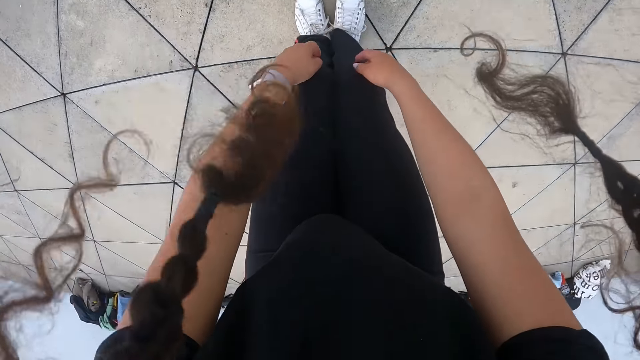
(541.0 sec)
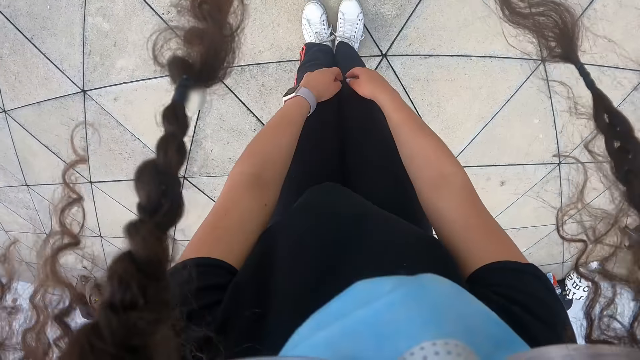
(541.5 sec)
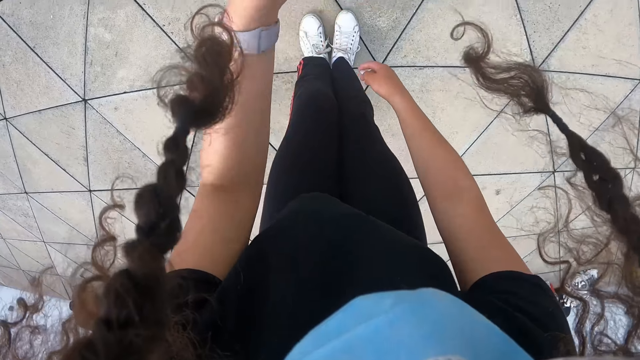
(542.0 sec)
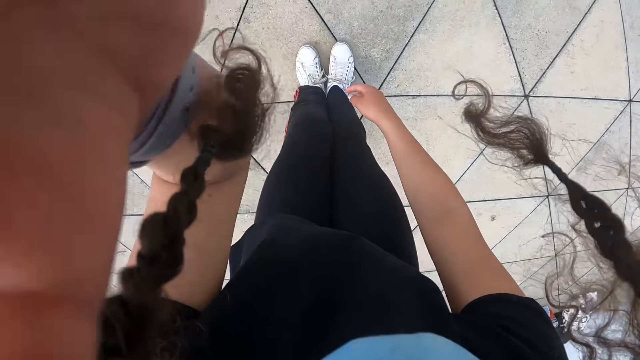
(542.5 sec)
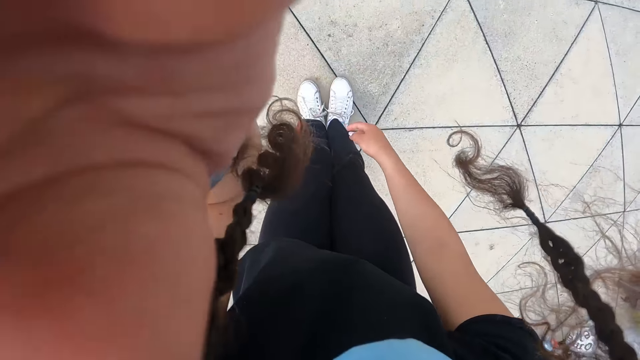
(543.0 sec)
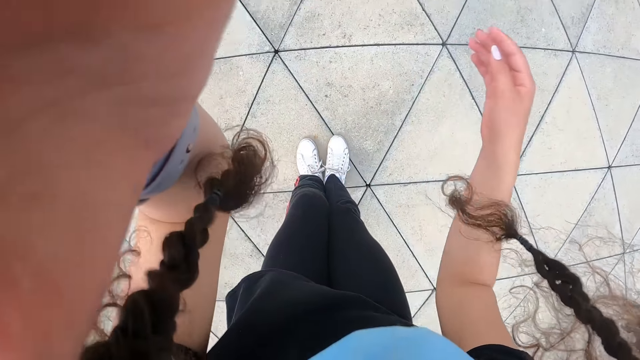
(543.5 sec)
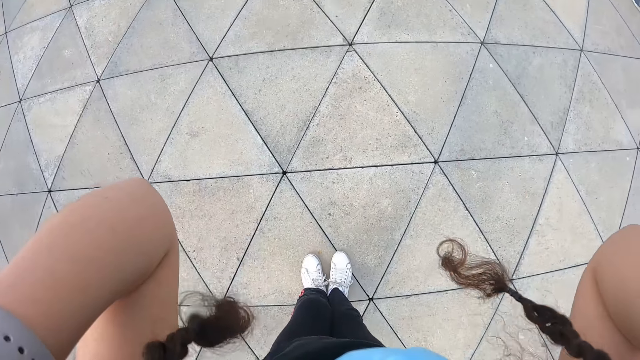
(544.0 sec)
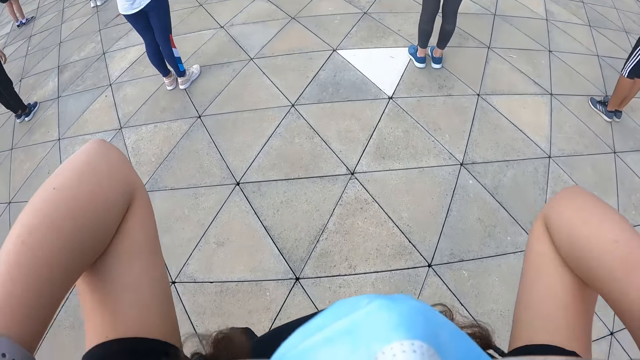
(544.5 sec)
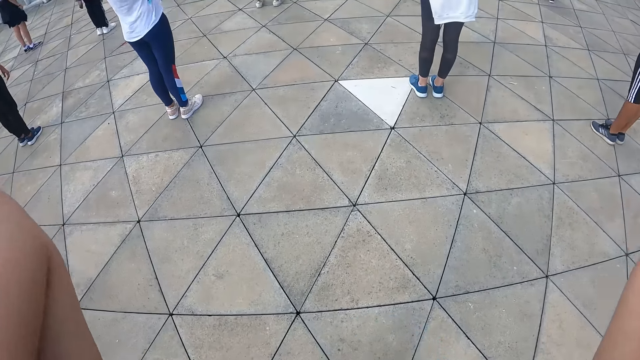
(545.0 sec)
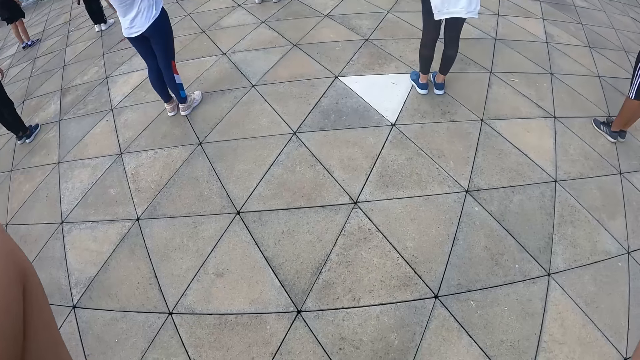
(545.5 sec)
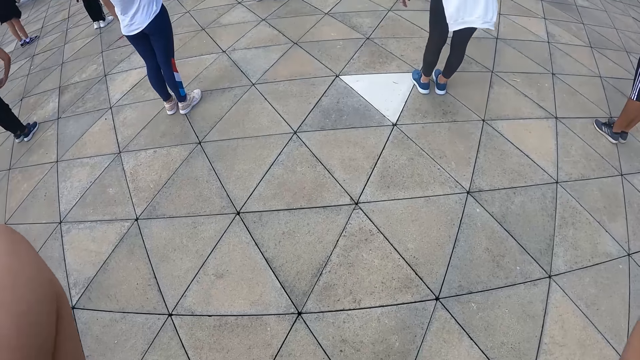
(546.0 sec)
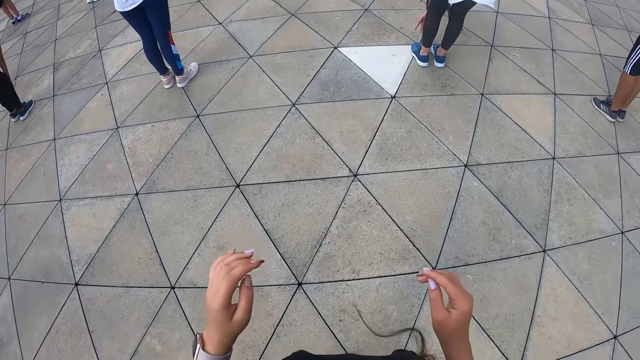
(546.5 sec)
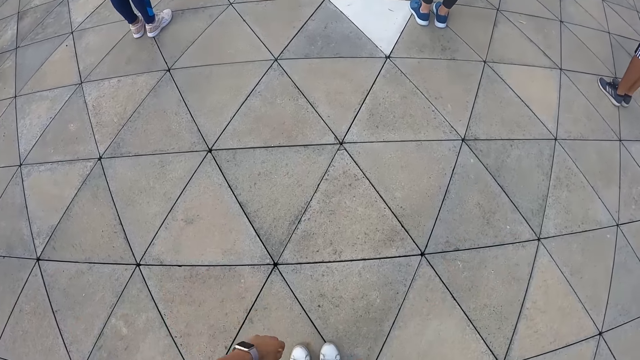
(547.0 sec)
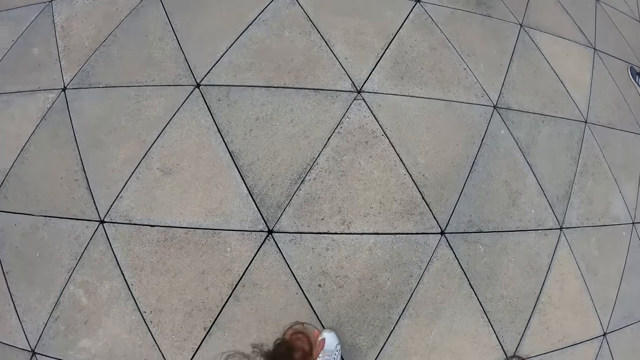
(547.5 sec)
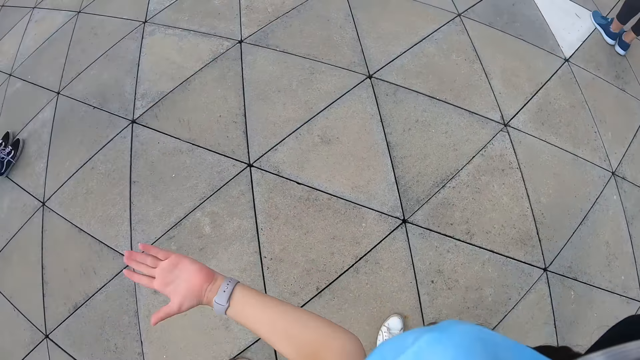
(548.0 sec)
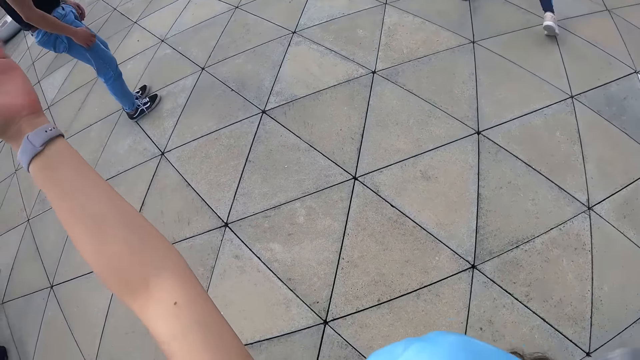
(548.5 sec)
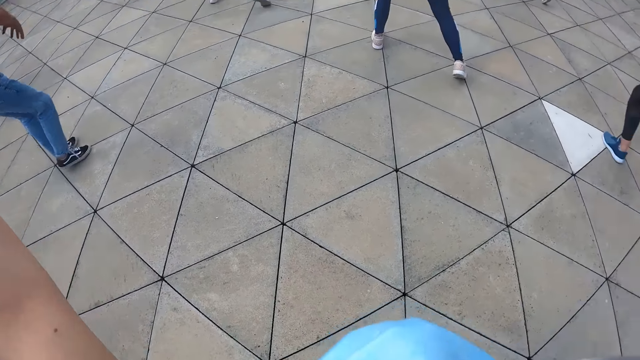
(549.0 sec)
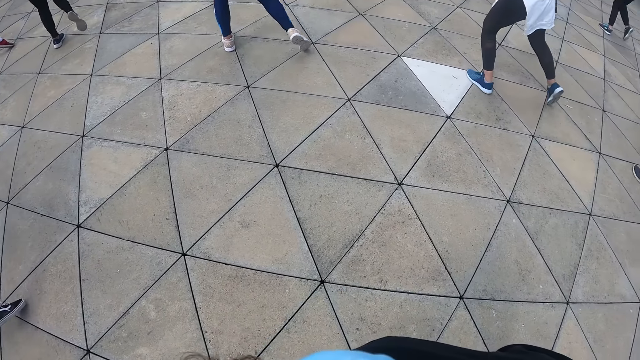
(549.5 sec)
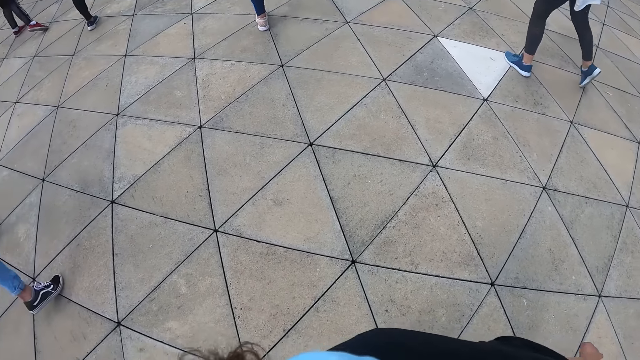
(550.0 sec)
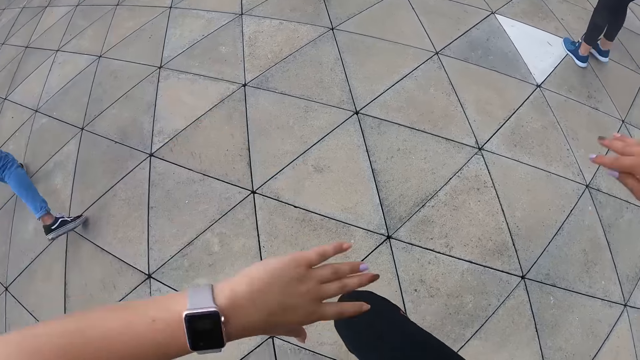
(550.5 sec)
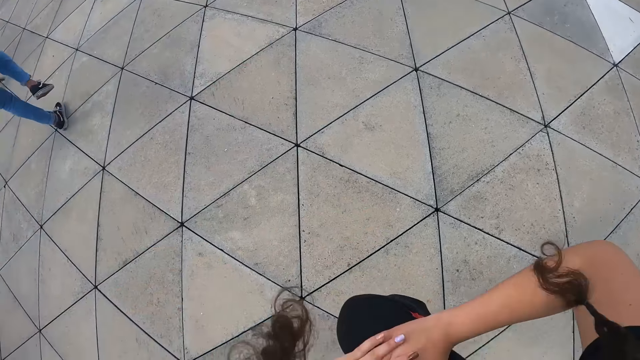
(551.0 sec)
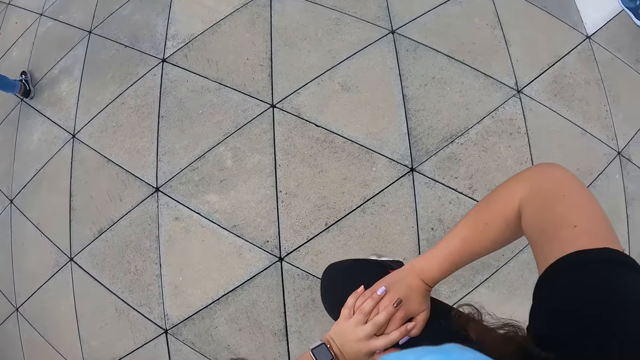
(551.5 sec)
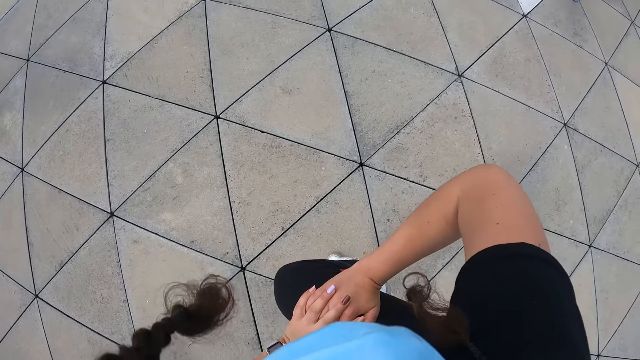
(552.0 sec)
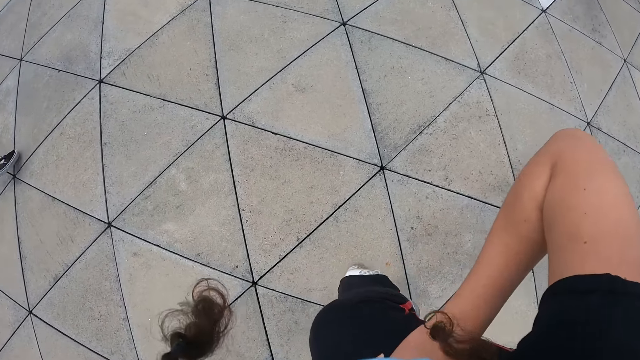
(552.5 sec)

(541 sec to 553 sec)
The camera wearer adjusts the camera with her left hand. She adjusts the camera with both hands. She lifts her hand. She exercises on the ground.

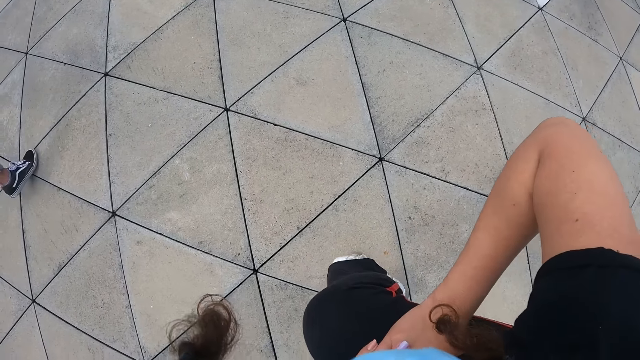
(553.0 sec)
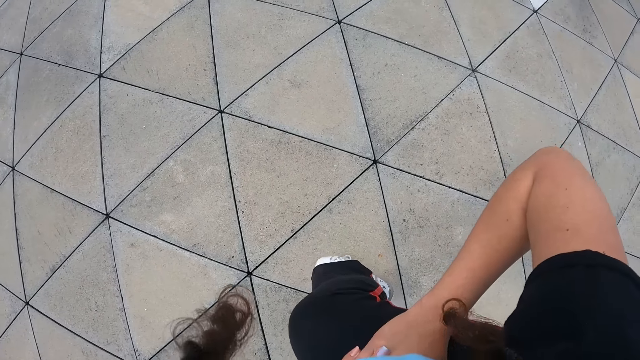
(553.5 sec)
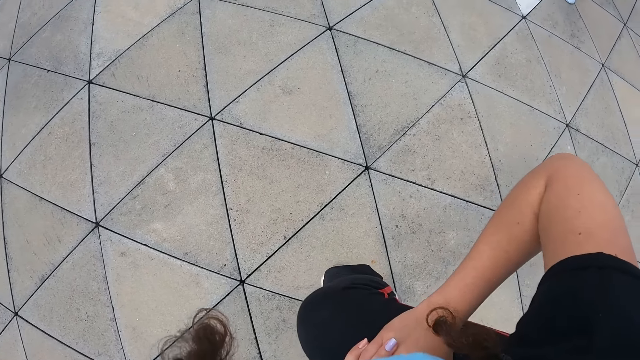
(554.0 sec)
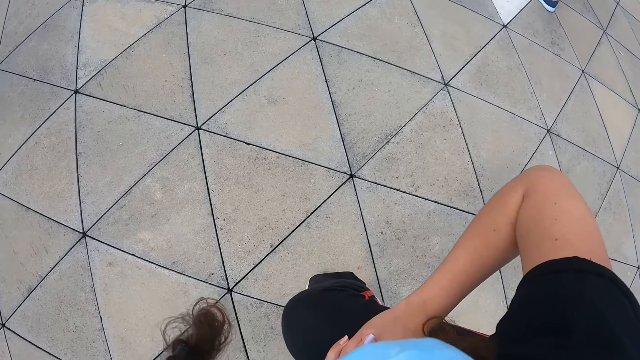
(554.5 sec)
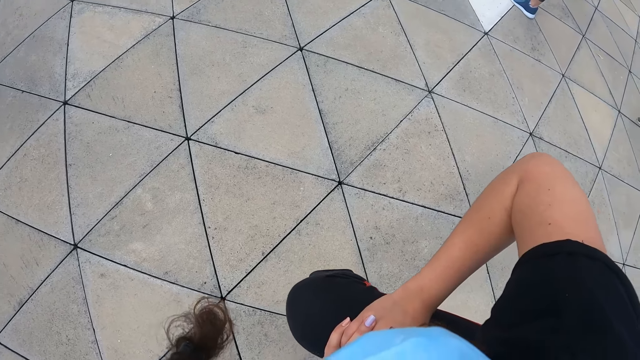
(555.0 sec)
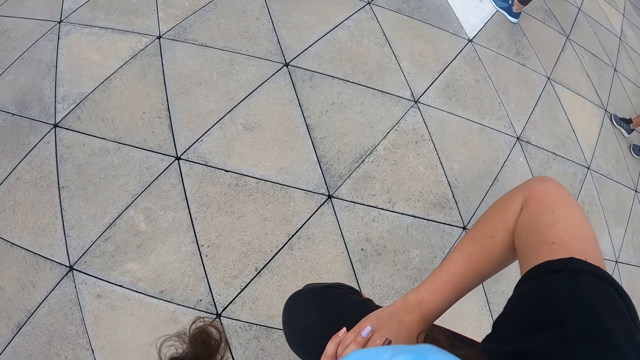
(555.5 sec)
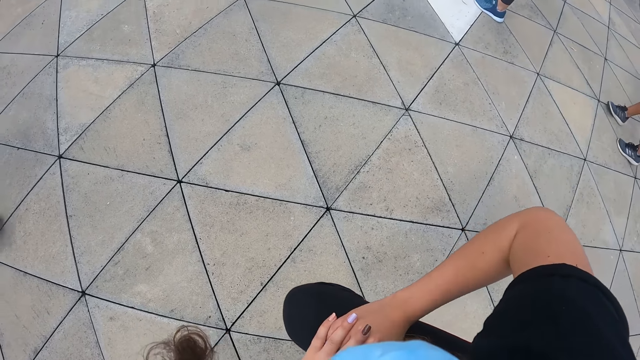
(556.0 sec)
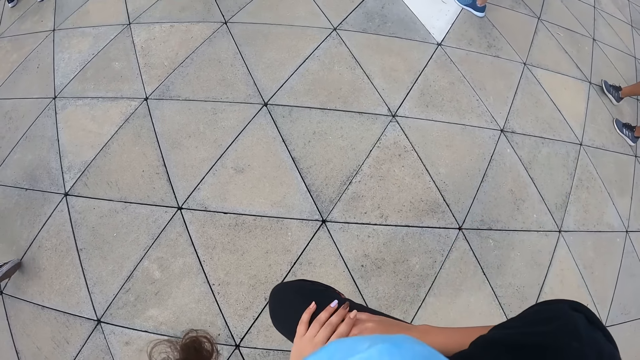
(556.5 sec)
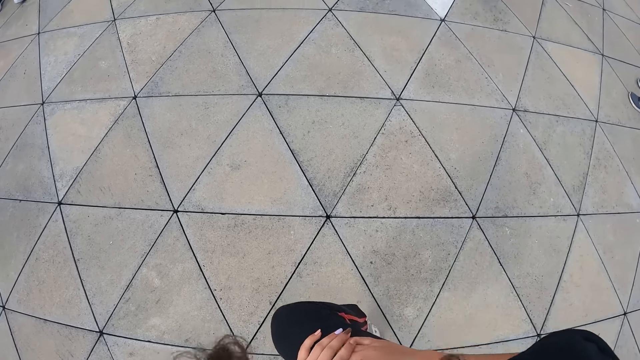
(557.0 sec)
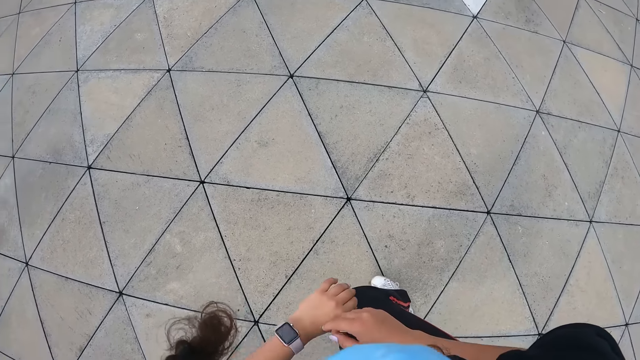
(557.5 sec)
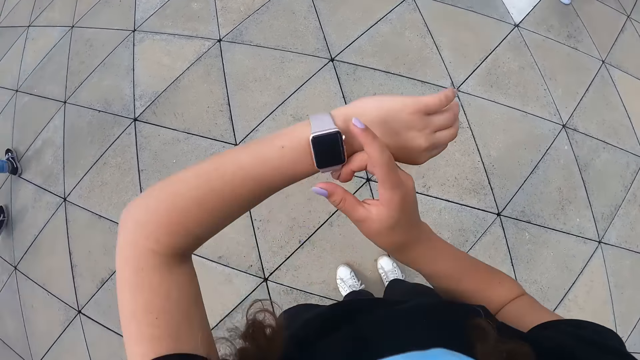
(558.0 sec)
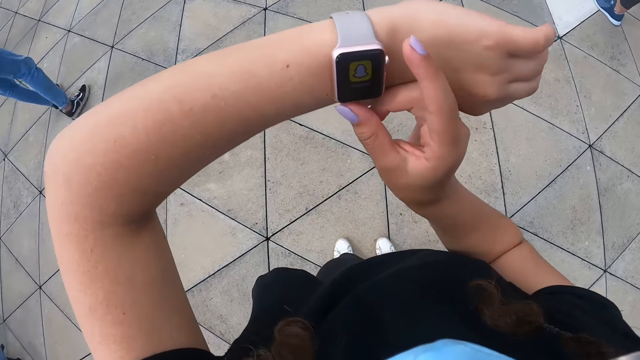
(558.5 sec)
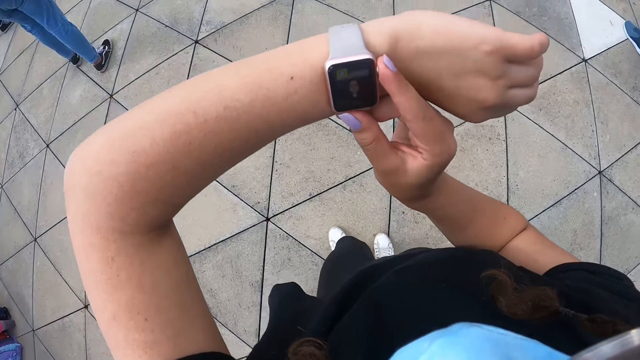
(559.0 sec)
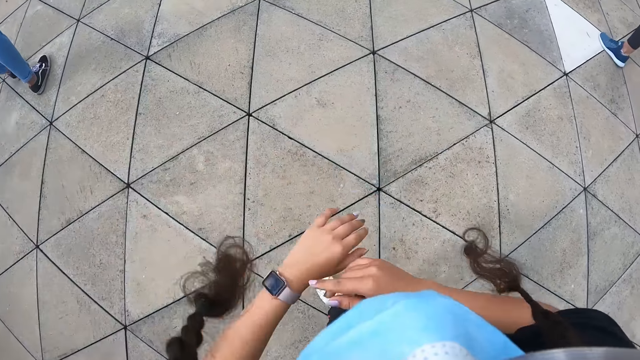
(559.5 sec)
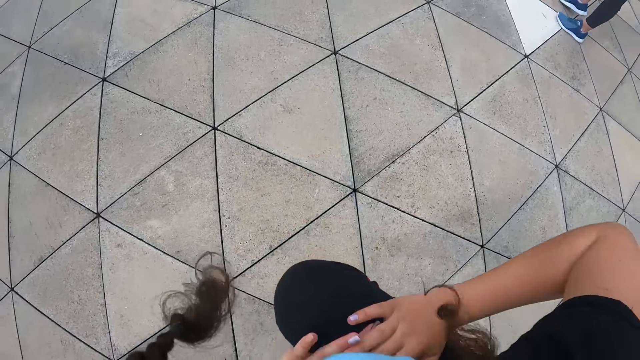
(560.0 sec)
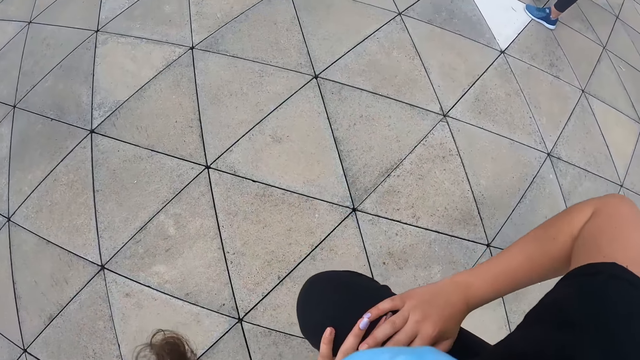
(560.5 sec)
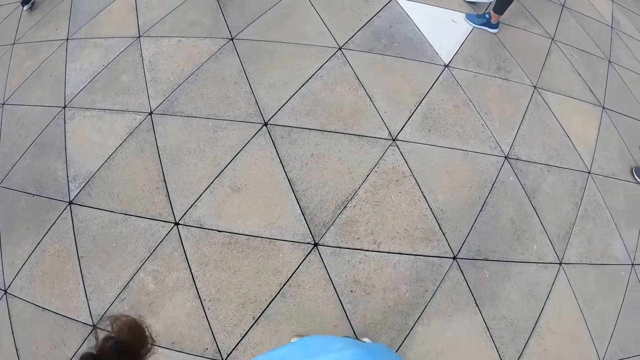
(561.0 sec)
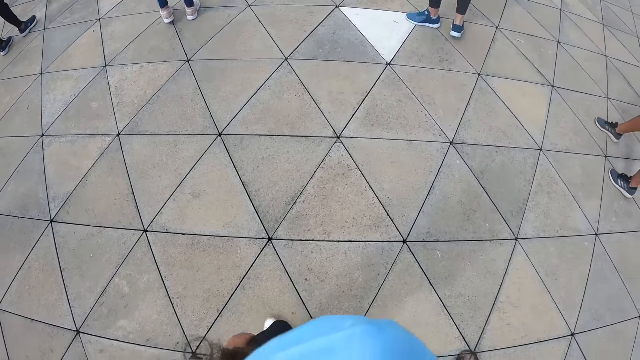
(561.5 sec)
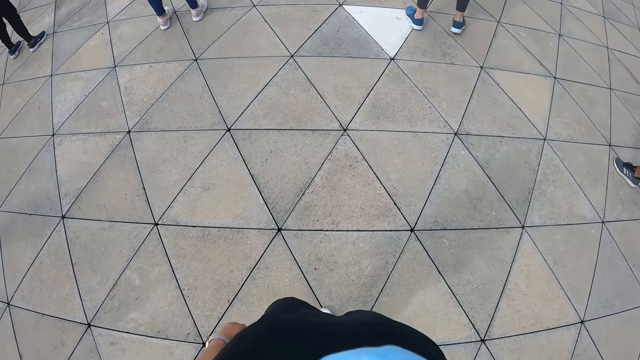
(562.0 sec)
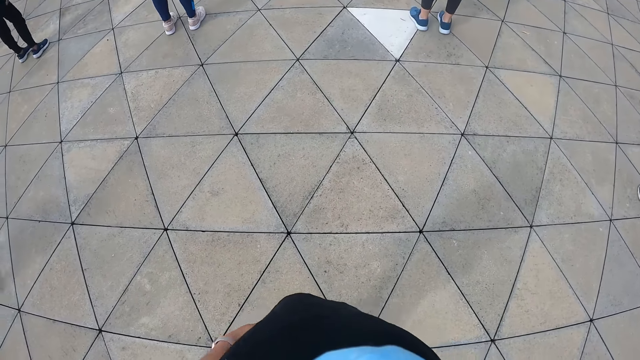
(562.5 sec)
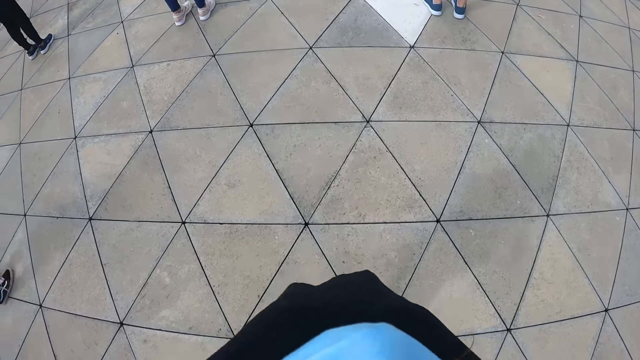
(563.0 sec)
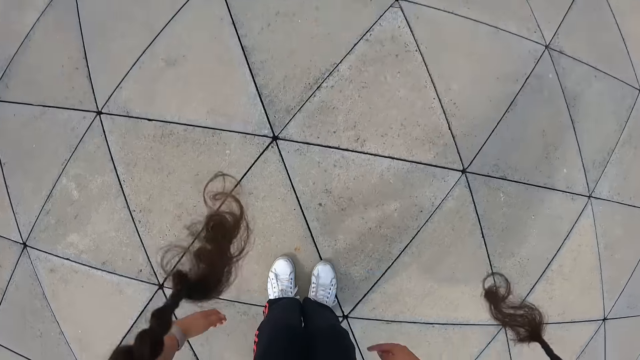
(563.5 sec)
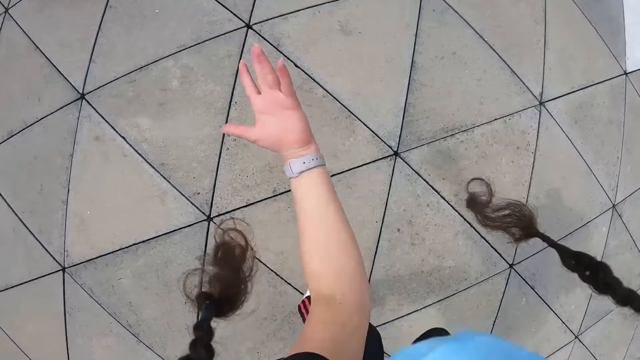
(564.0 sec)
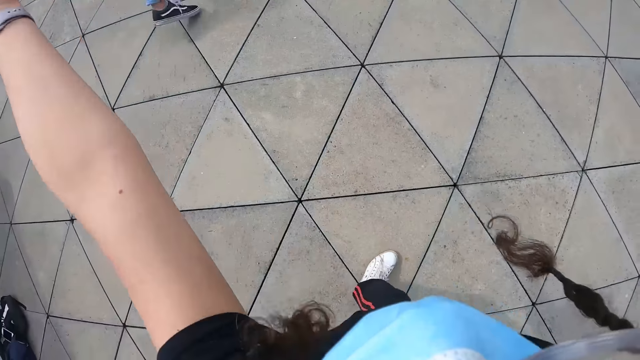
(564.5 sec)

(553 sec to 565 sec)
The camera wearer presses a wristwatch on her left hand with her right hand. She looks at the watch. She dances with the group of people. She dances with the group of people again.
